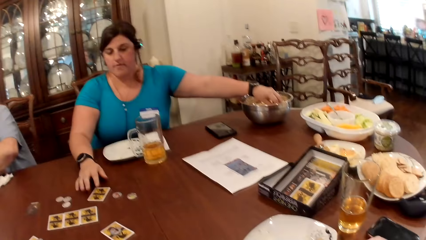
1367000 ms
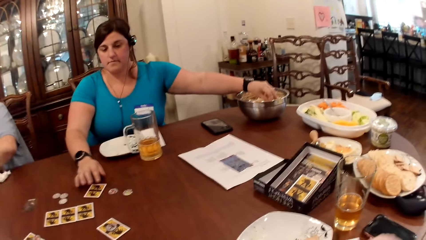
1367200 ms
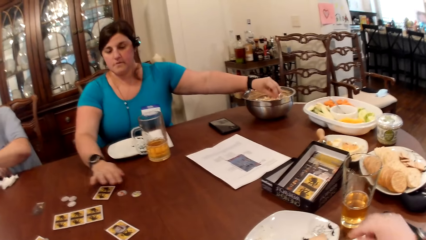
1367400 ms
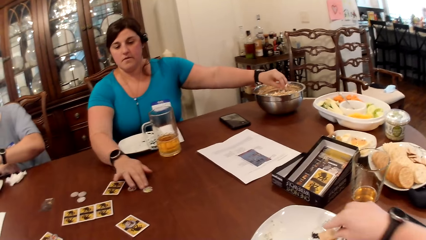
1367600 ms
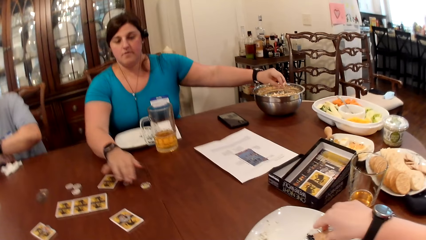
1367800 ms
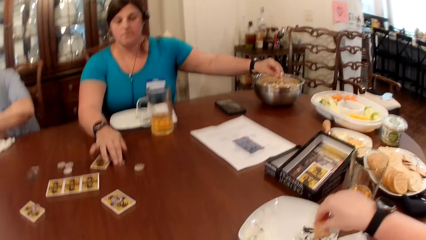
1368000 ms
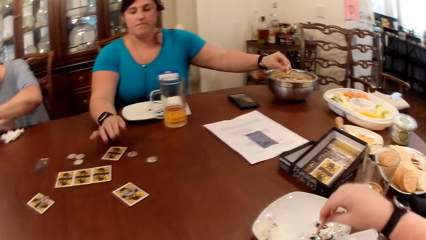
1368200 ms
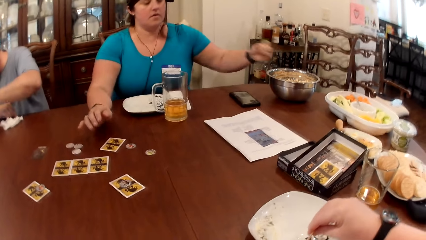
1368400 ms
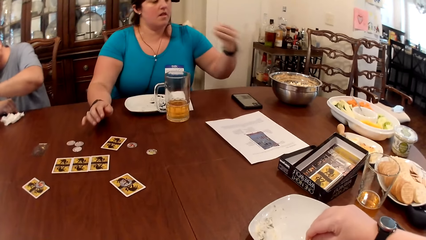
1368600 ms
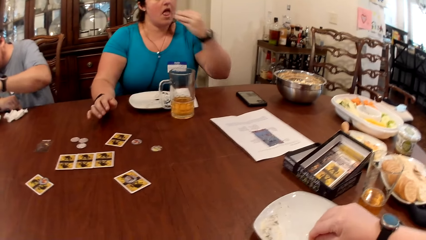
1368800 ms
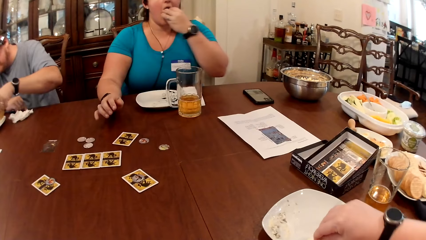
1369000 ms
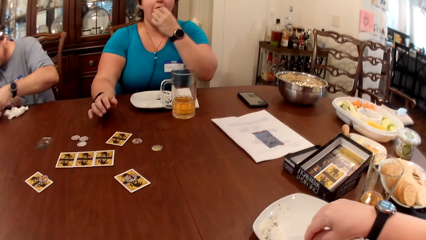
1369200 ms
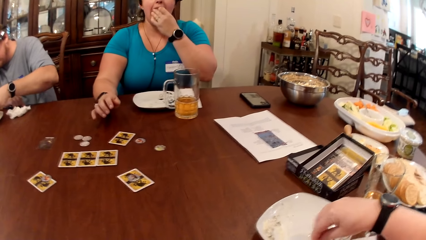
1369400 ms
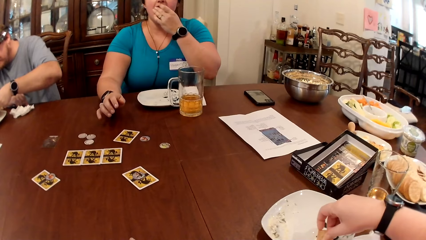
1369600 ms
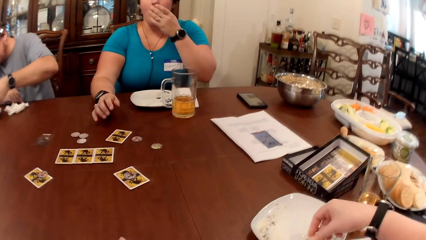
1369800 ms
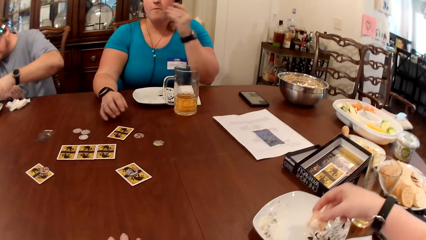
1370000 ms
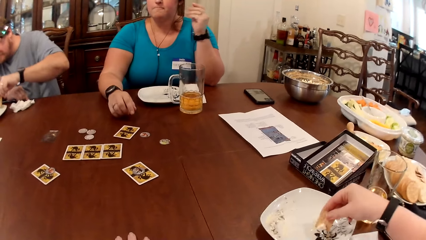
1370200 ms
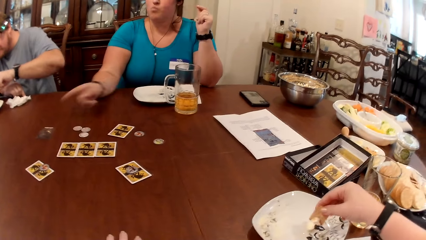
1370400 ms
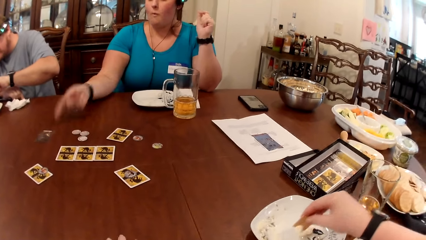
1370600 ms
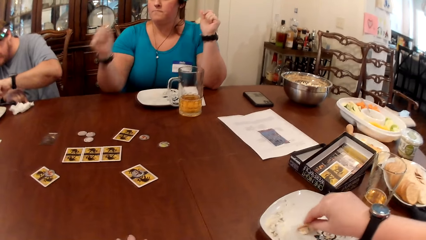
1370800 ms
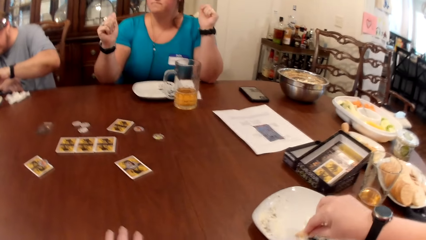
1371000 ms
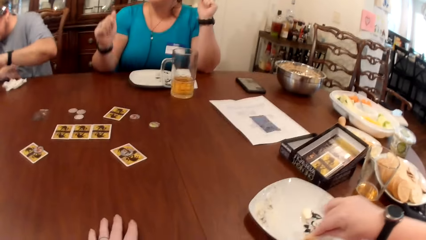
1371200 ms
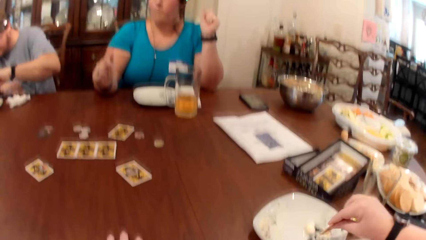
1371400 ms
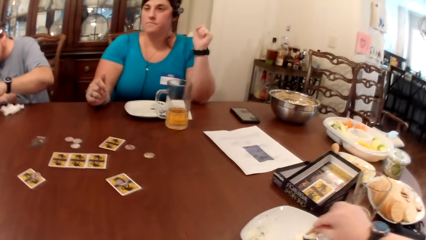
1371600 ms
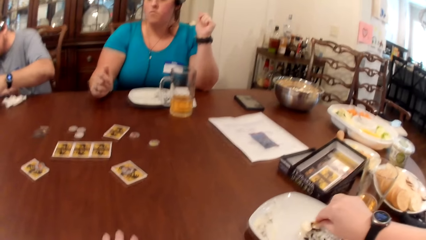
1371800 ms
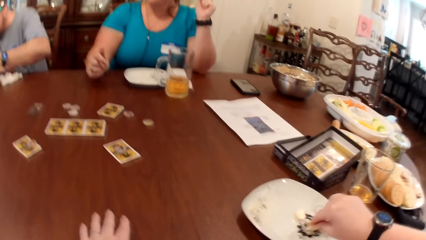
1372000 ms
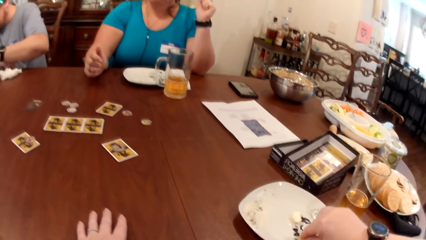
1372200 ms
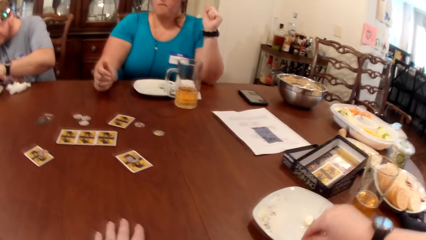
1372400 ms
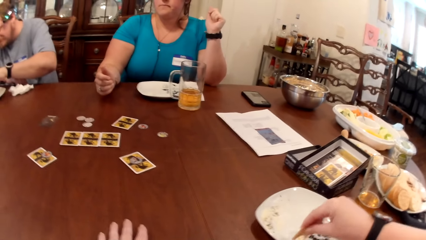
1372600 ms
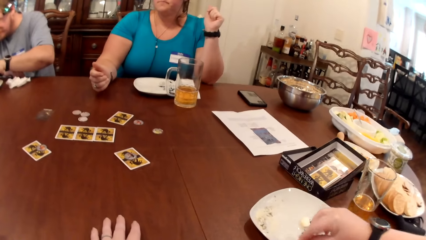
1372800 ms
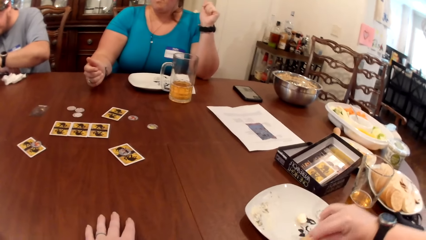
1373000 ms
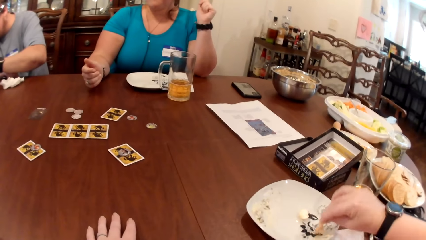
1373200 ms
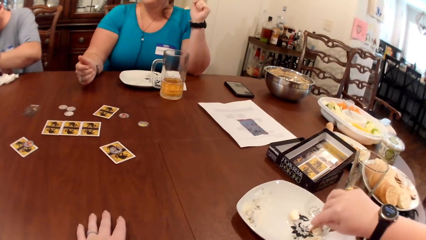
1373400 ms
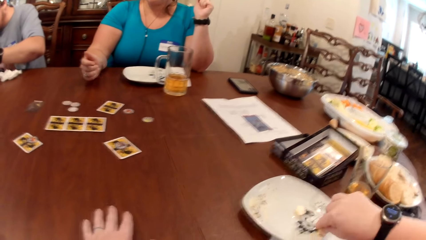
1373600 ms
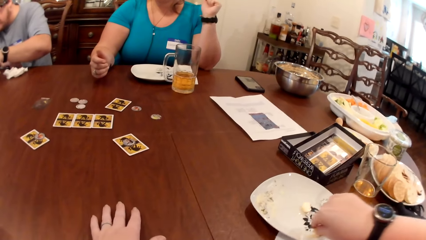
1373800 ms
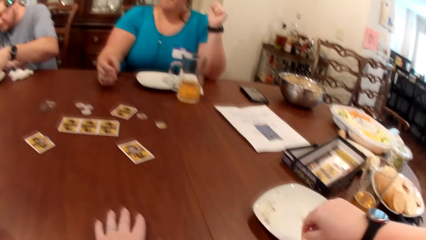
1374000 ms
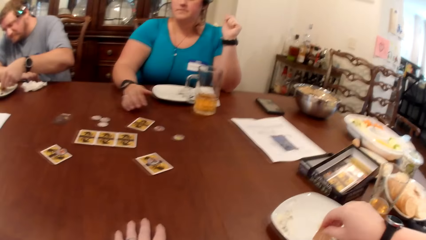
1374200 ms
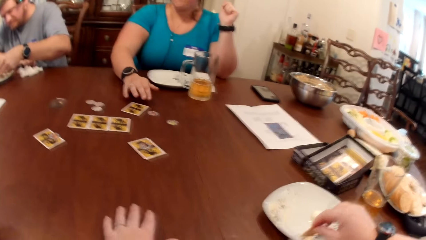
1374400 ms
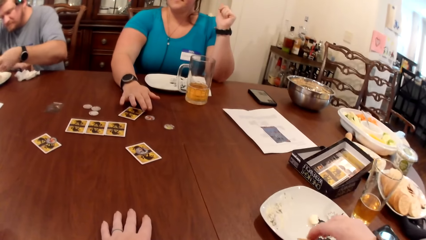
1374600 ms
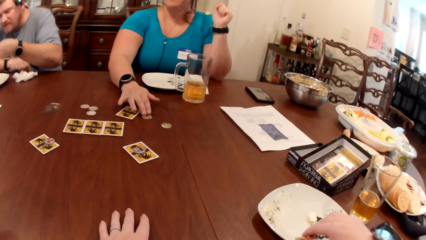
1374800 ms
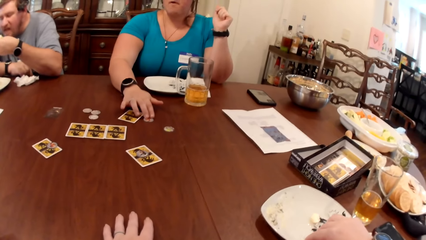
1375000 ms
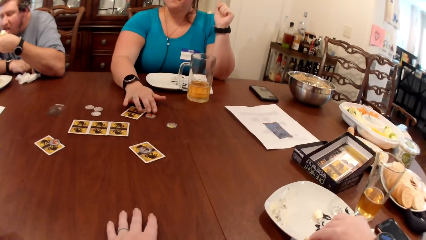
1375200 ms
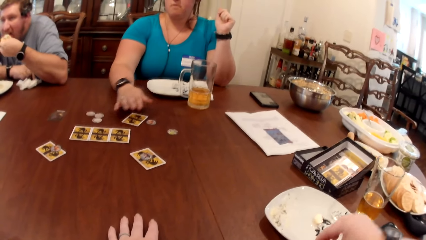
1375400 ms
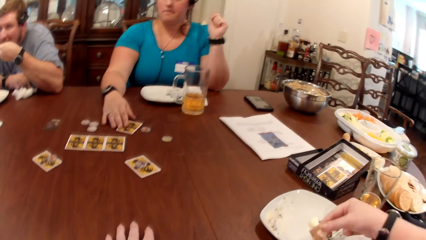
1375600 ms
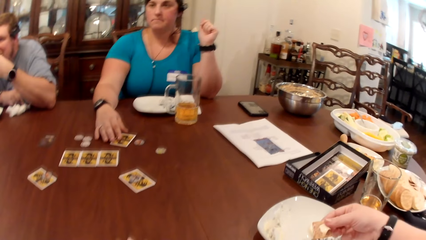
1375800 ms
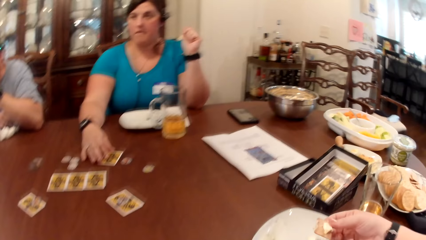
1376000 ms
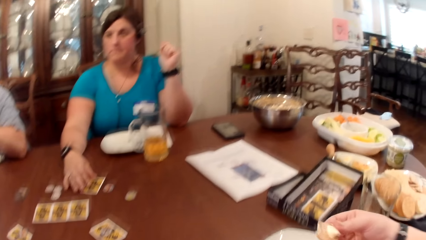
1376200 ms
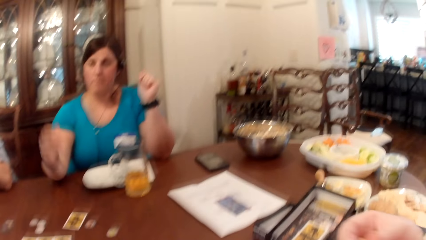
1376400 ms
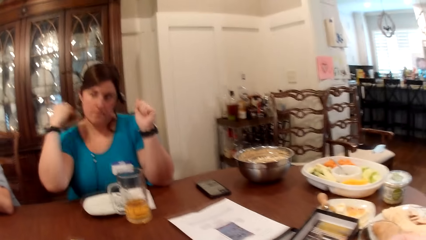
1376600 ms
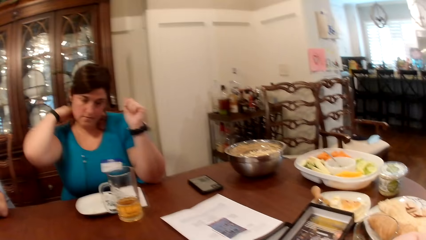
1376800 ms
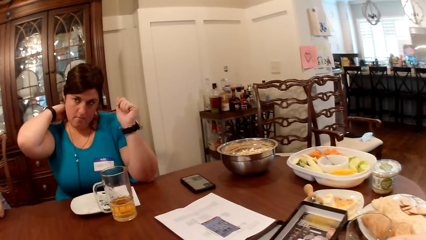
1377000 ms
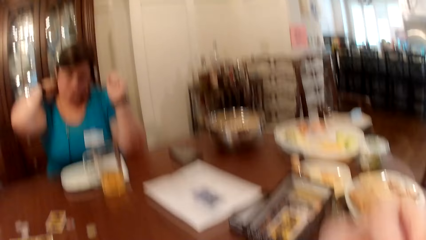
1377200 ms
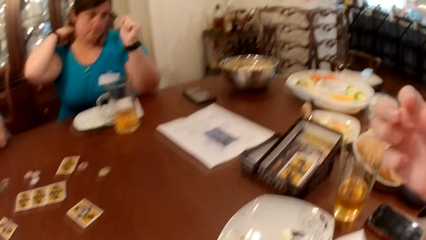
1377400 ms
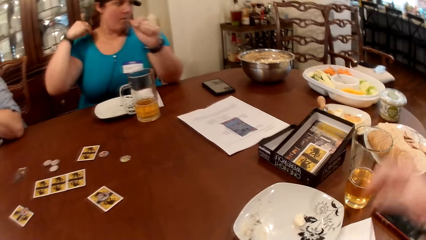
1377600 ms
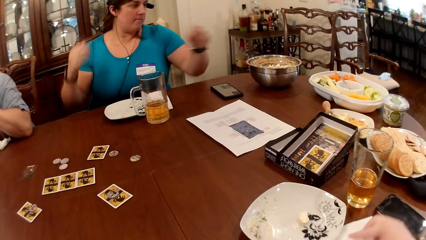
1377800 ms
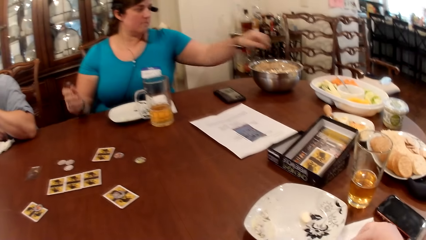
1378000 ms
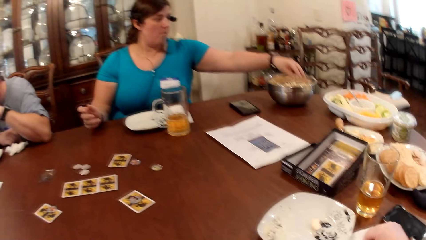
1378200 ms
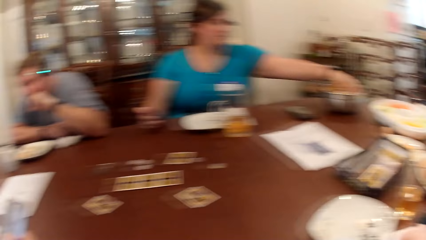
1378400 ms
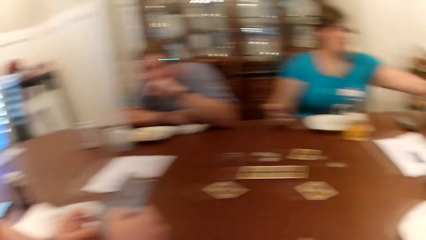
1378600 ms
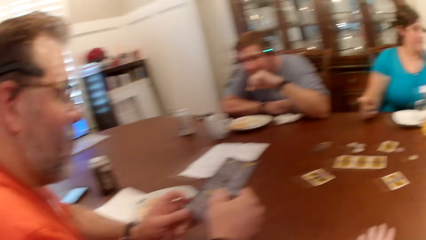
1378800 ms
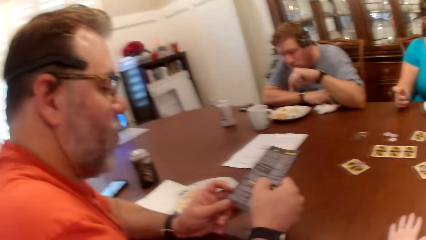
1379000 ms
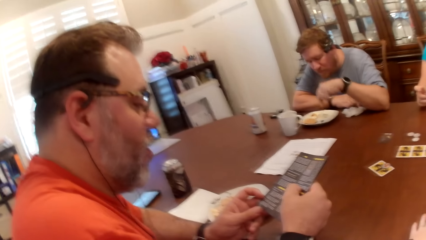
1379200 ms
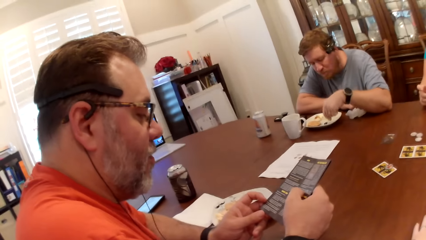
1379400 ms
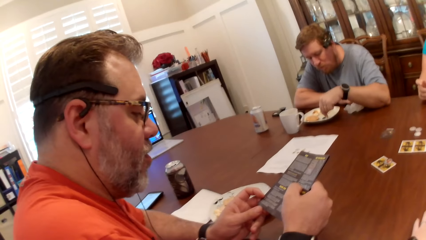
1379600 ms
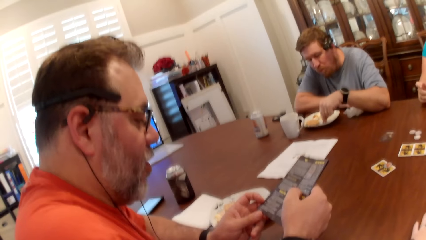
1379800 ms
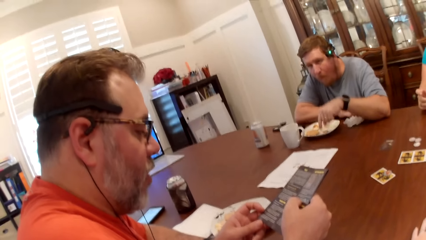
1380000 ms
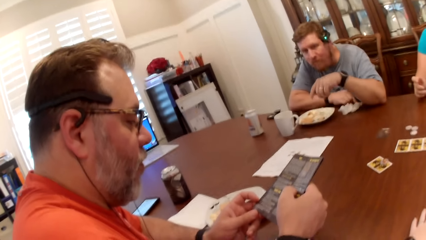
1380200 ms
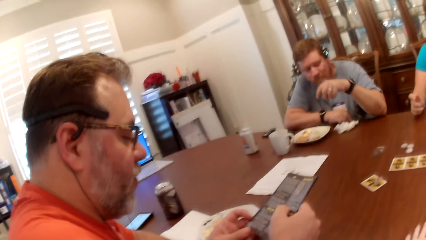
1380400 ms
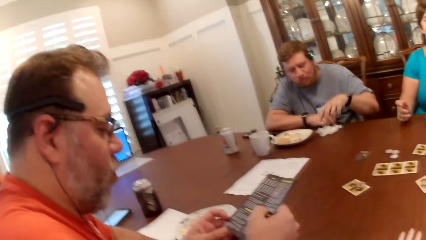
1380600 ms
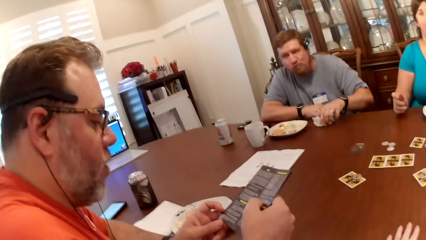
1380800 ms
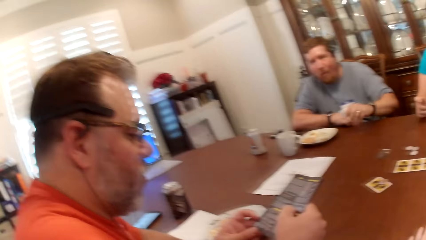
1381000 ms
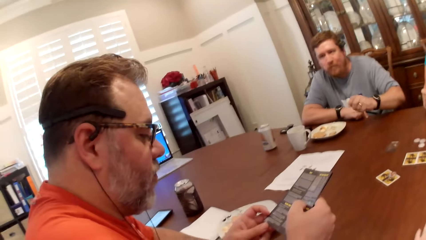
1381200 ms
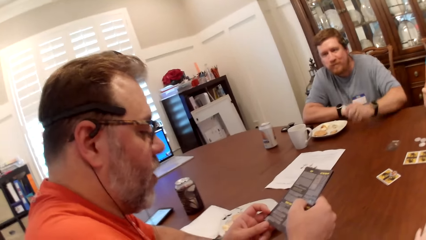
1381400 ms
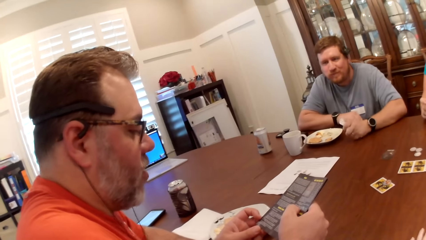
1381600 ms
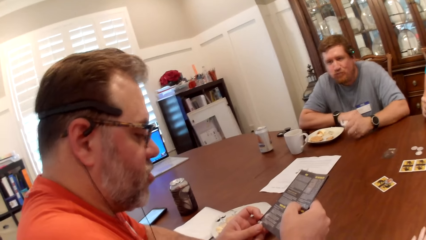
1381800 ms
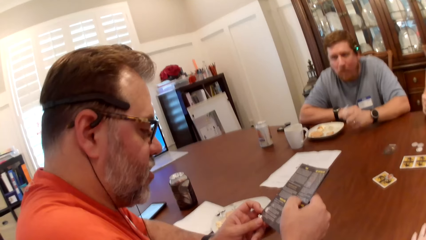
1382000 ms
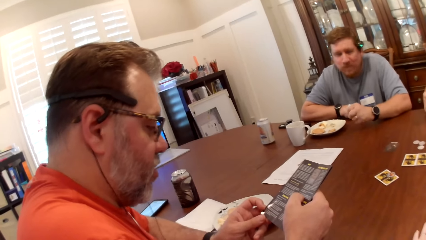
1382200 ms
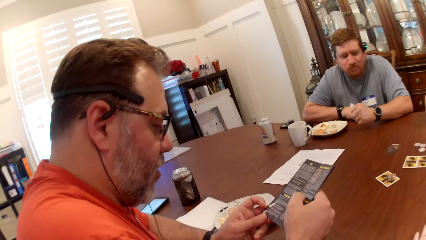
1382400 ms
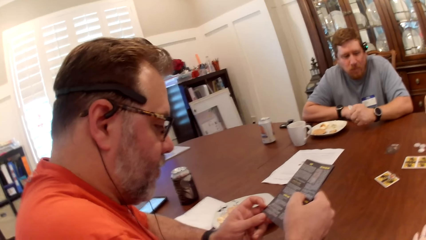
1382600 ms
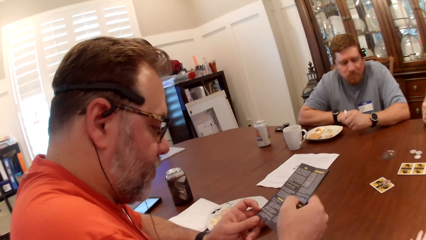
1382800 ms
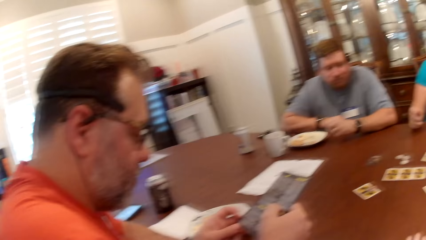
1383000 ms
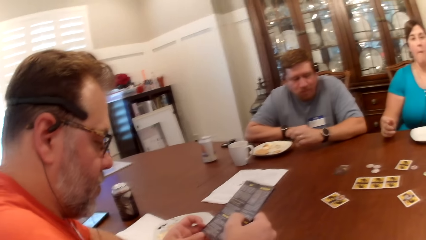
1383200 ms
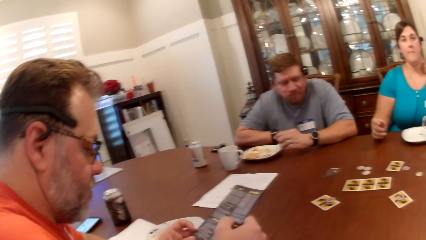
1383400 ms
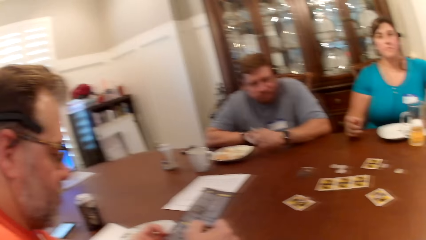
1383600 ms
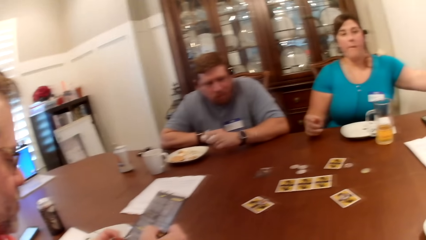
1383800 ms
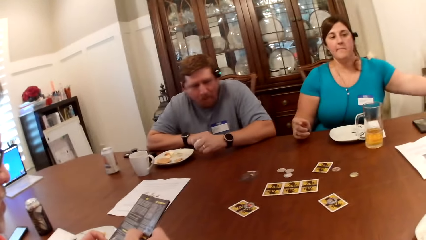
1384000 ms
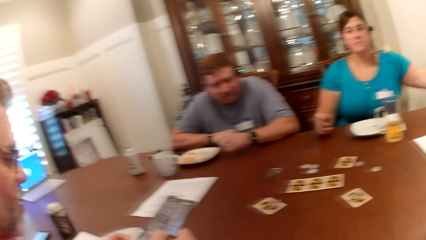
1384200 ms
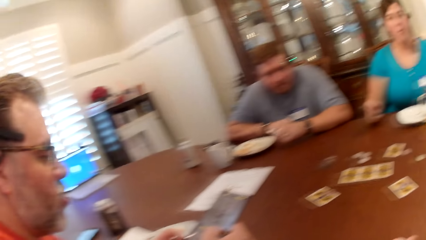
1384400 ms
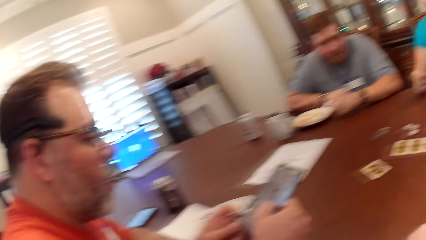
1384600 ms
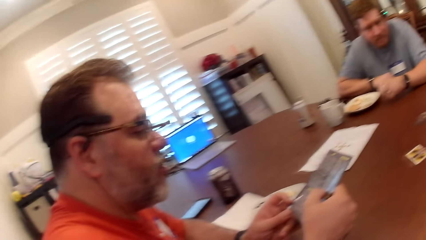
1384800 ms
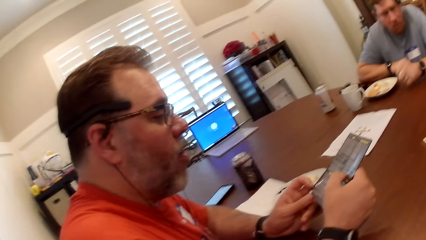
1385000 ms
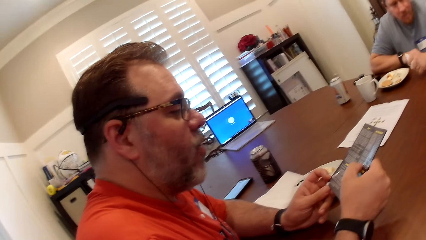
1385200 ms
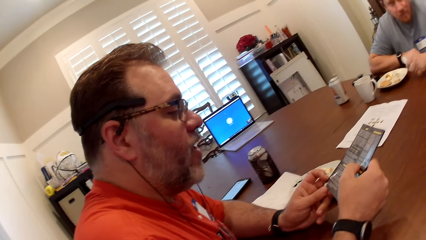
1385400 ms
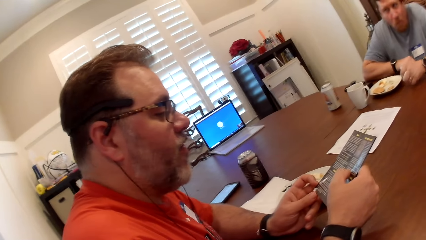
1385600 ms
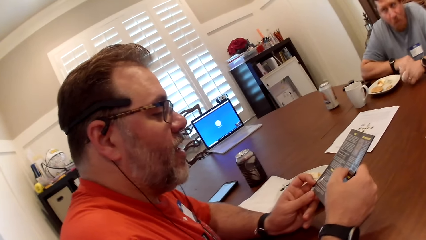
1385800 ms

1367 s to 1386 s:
A woman picks chips from the bowl with her left hand. The camera wearer picks food from her with her right hand. The woman slides the tokens on the table with her right hand. A man moves a chip. The woman eats food with her left hand. The camera wearer converses with another man, the first man and the woman. The first man eats. The other man eats. The camera wearer eats food with her right hand. The woman picks food from the bowl with her left hand. The first man picks food from the plate with his left hand. The other man reads from the book. The first man cleans his left hand with the serviette.
